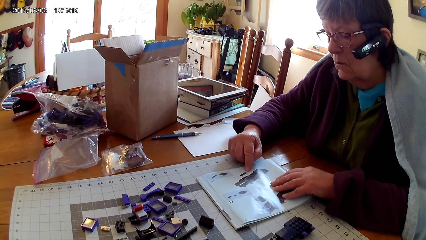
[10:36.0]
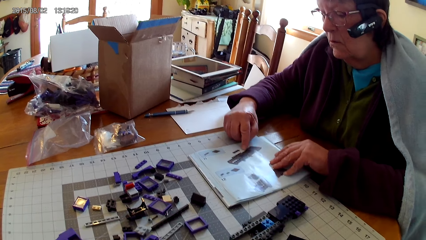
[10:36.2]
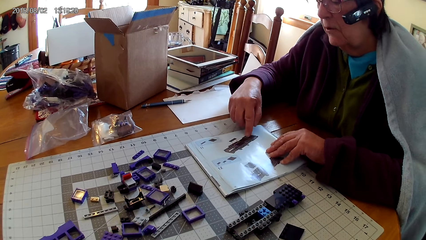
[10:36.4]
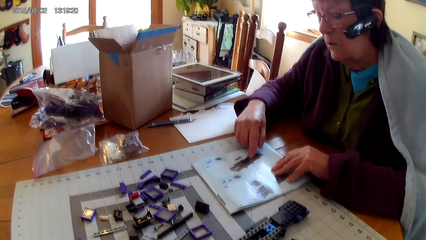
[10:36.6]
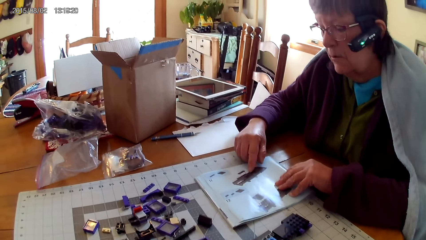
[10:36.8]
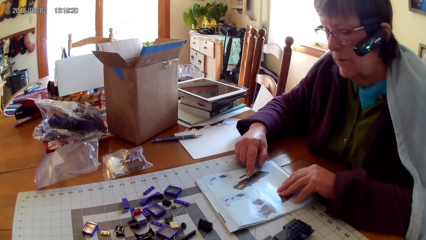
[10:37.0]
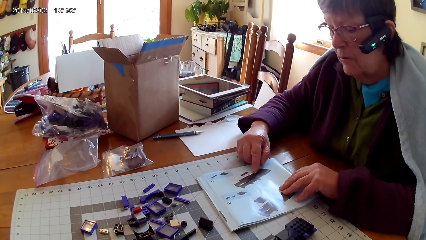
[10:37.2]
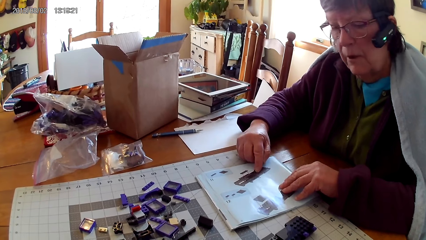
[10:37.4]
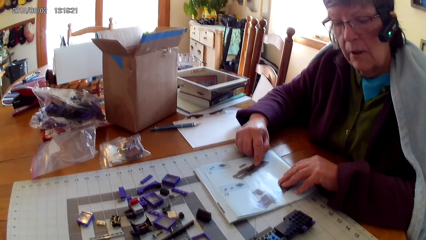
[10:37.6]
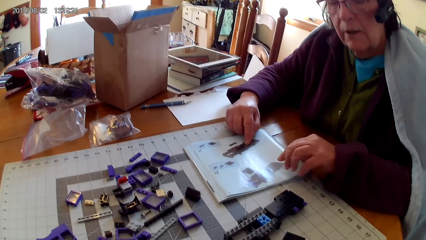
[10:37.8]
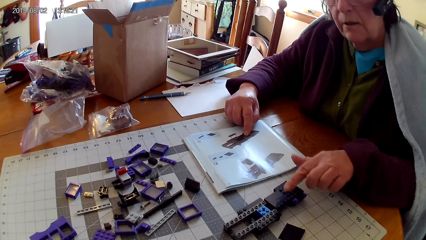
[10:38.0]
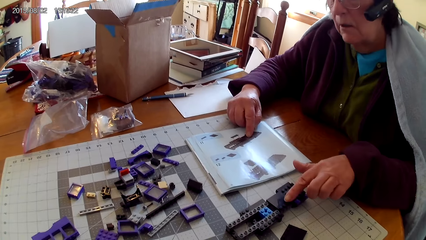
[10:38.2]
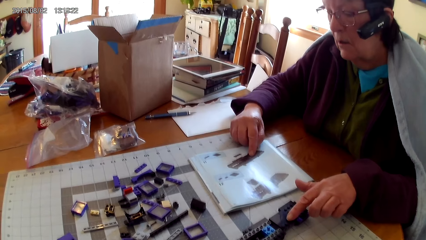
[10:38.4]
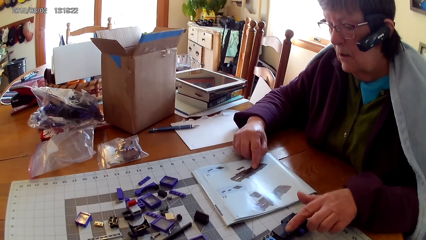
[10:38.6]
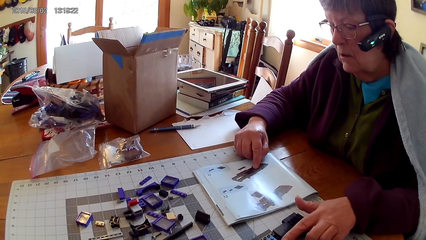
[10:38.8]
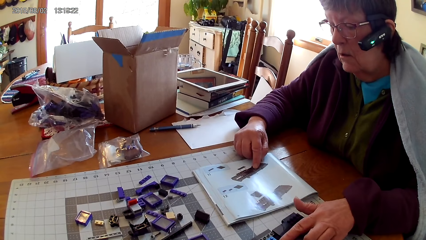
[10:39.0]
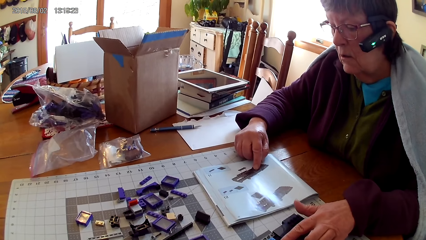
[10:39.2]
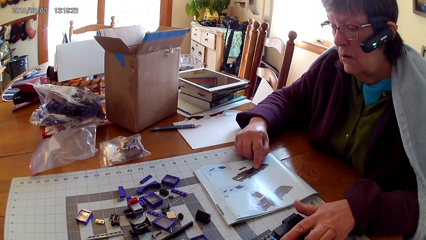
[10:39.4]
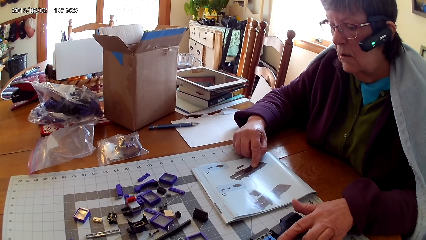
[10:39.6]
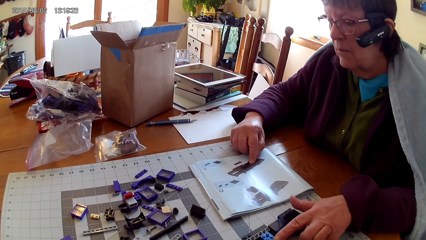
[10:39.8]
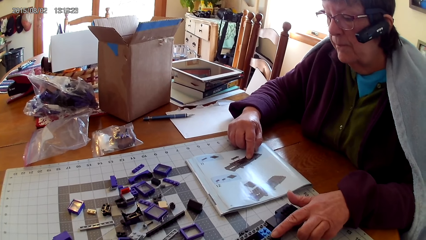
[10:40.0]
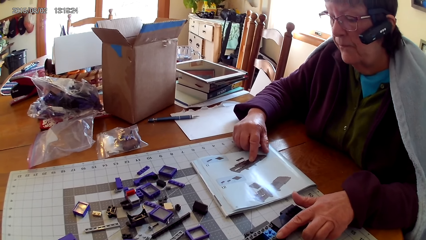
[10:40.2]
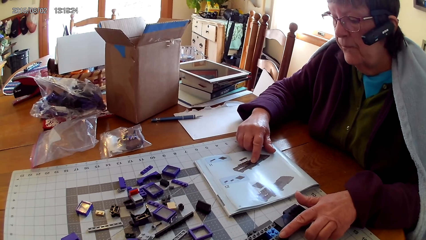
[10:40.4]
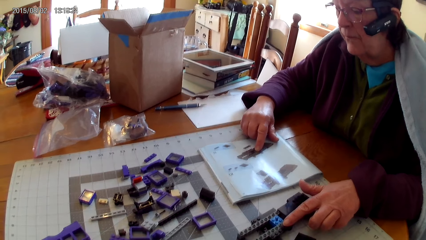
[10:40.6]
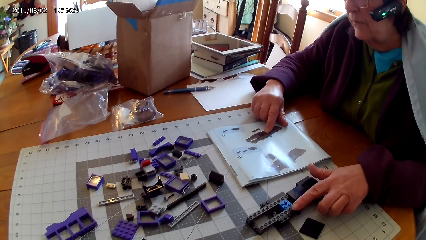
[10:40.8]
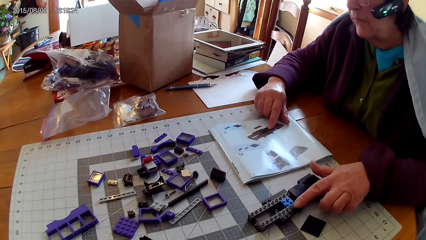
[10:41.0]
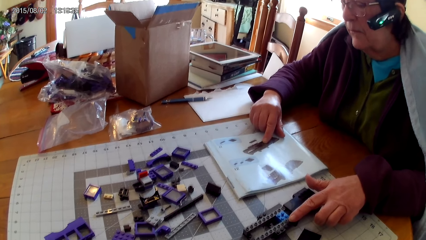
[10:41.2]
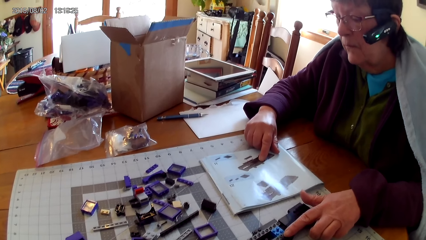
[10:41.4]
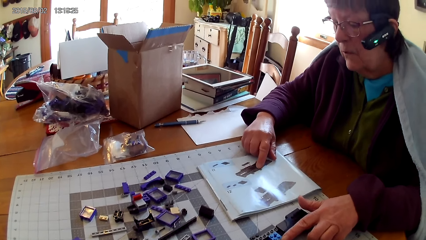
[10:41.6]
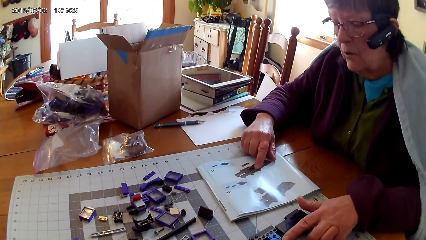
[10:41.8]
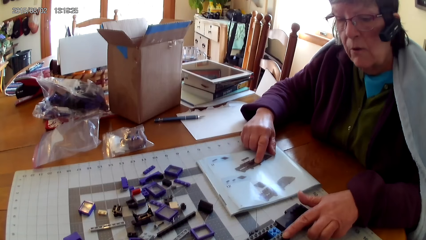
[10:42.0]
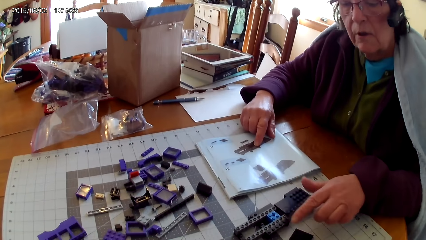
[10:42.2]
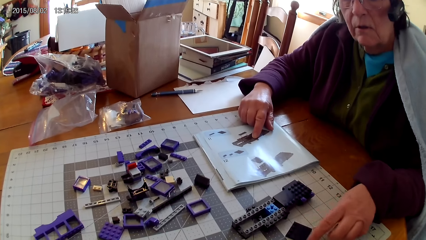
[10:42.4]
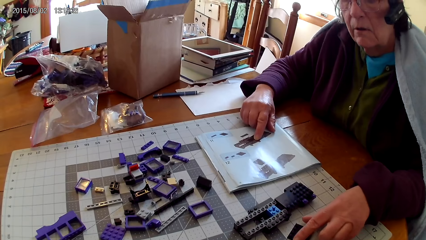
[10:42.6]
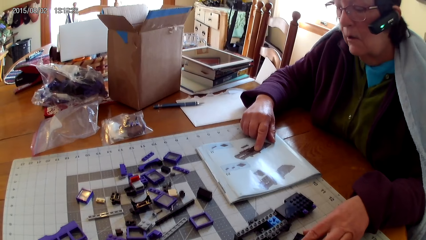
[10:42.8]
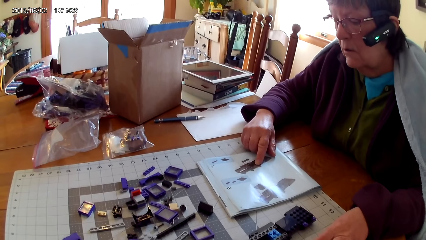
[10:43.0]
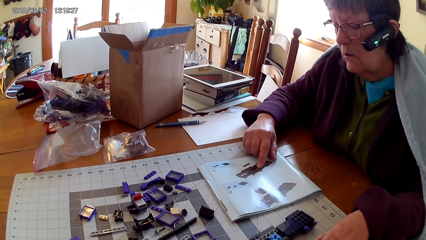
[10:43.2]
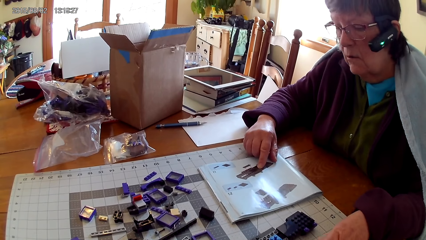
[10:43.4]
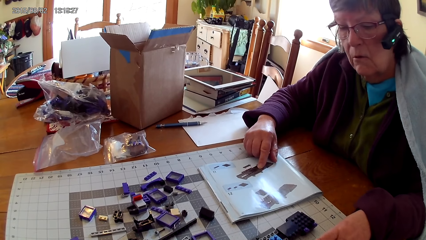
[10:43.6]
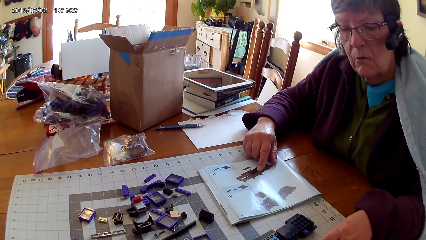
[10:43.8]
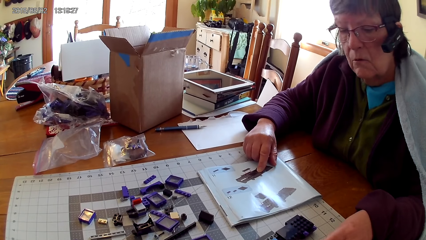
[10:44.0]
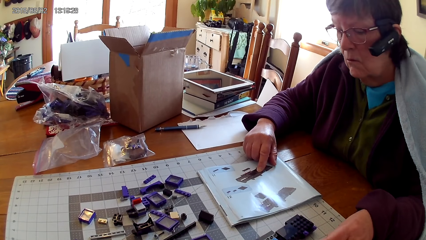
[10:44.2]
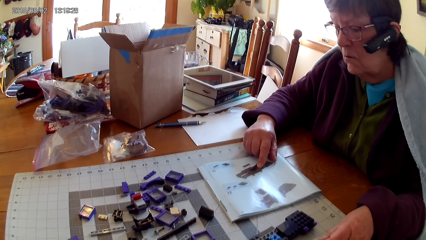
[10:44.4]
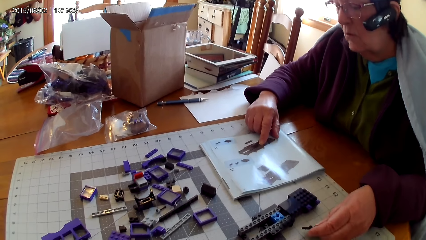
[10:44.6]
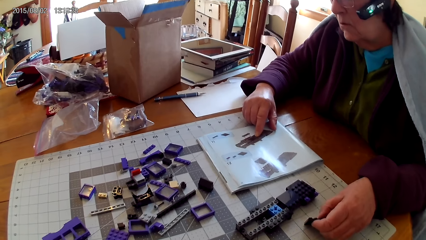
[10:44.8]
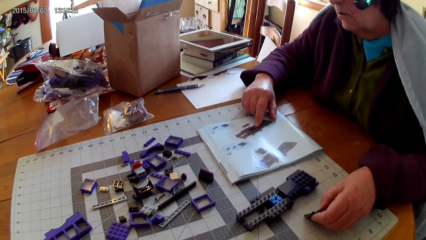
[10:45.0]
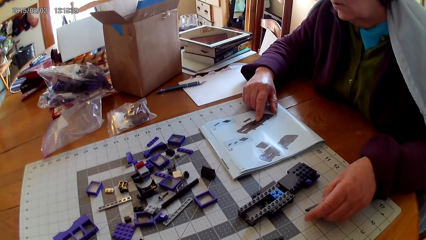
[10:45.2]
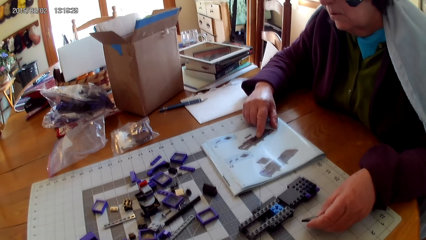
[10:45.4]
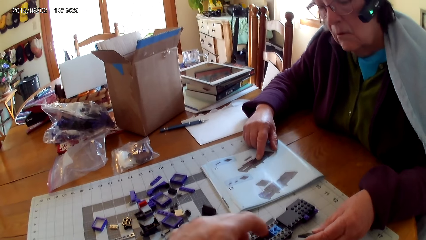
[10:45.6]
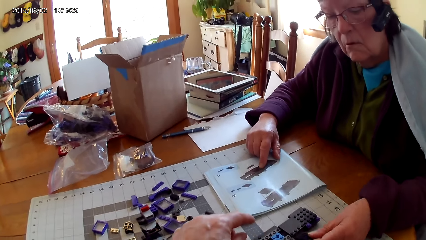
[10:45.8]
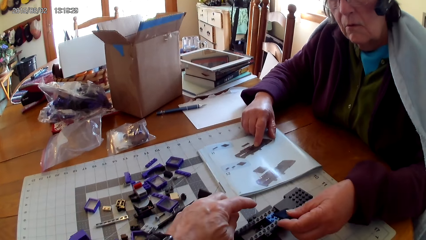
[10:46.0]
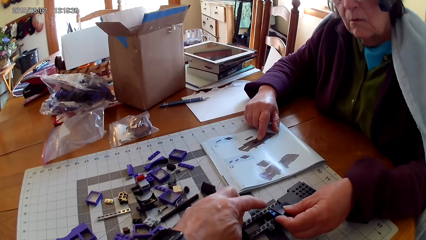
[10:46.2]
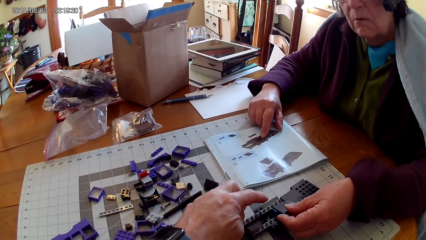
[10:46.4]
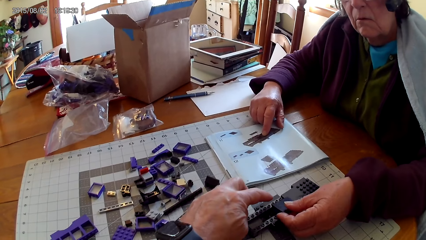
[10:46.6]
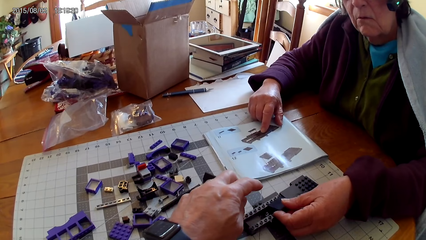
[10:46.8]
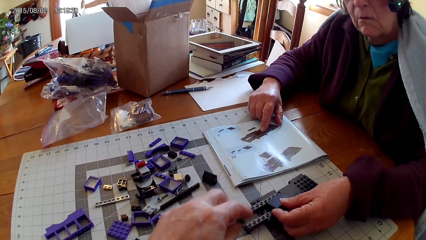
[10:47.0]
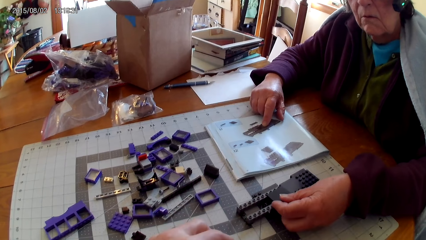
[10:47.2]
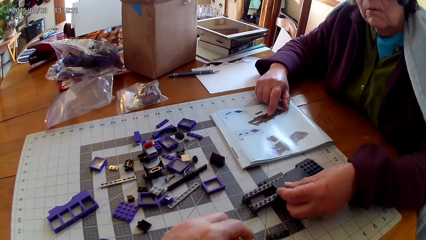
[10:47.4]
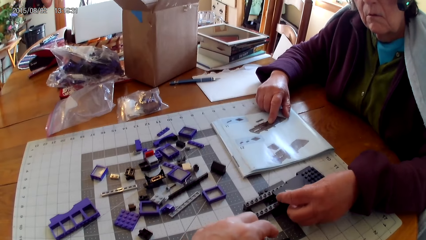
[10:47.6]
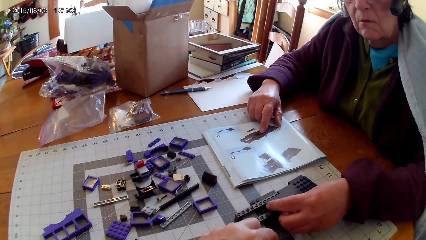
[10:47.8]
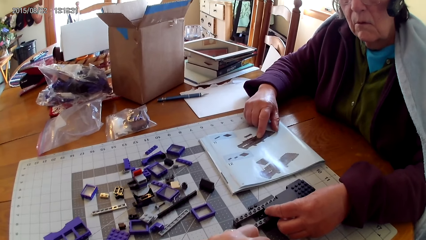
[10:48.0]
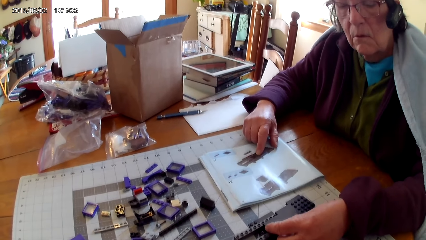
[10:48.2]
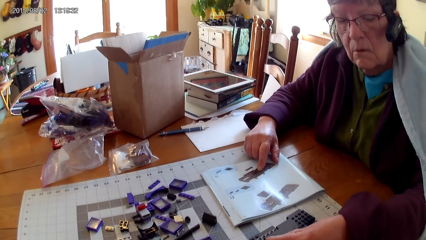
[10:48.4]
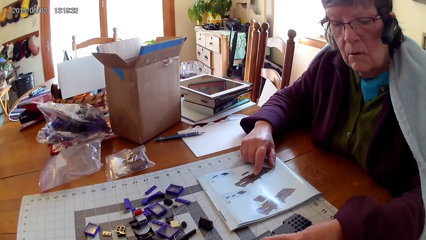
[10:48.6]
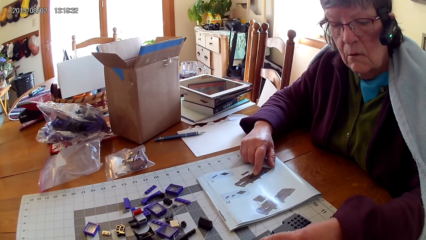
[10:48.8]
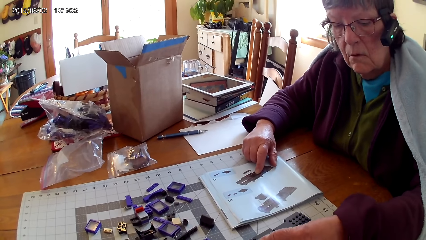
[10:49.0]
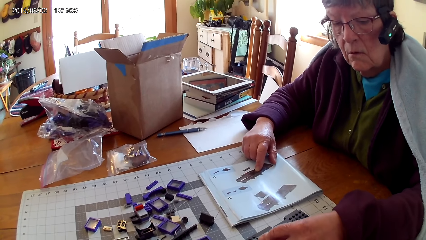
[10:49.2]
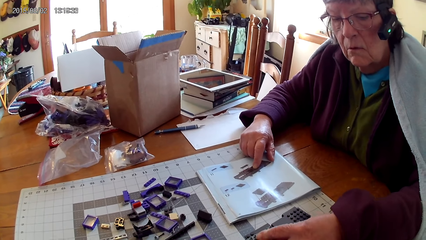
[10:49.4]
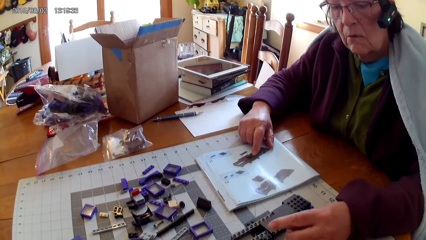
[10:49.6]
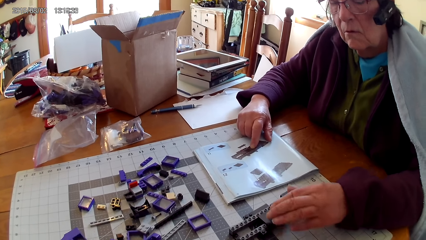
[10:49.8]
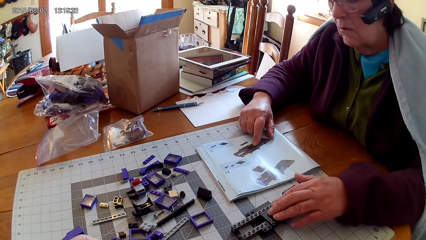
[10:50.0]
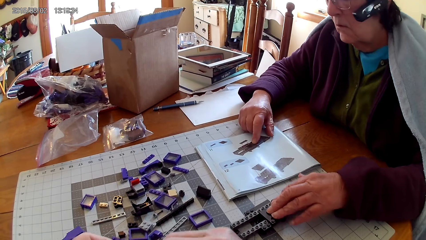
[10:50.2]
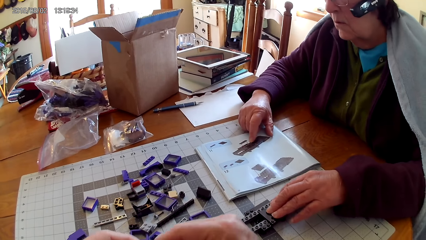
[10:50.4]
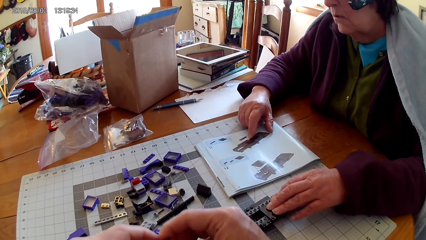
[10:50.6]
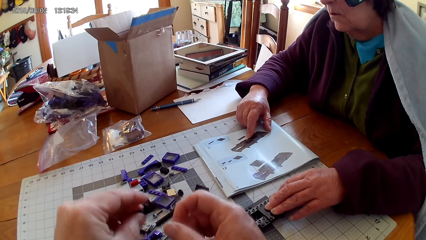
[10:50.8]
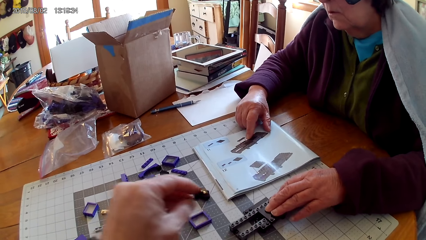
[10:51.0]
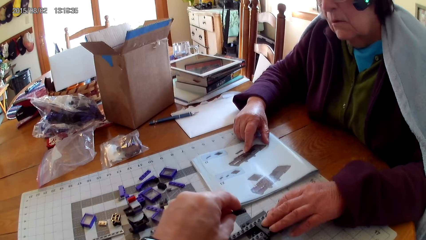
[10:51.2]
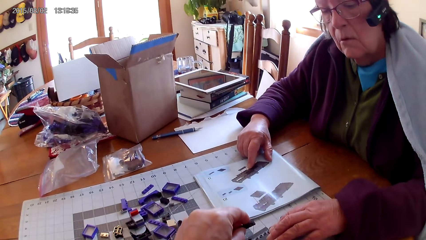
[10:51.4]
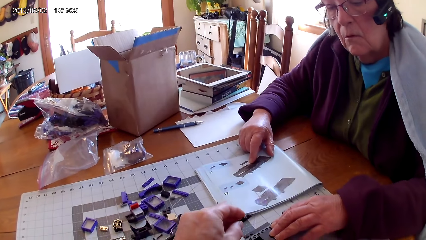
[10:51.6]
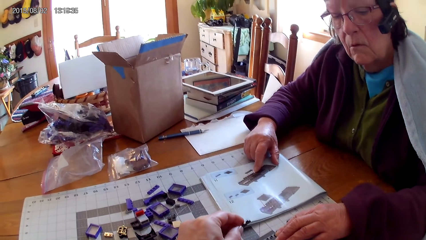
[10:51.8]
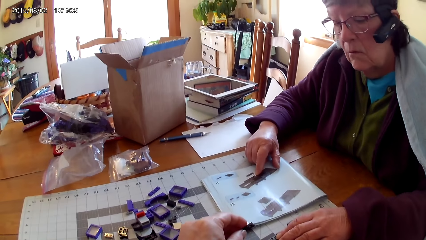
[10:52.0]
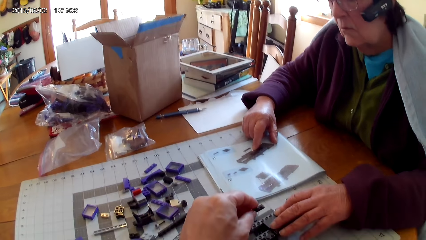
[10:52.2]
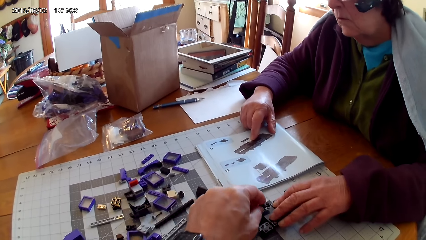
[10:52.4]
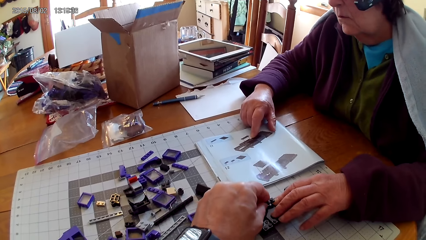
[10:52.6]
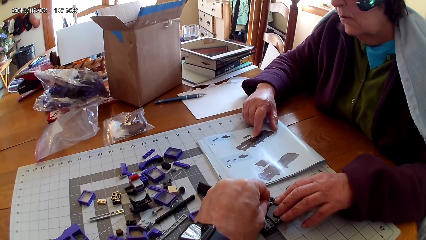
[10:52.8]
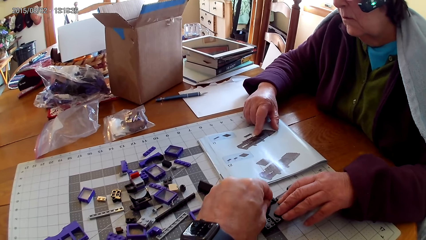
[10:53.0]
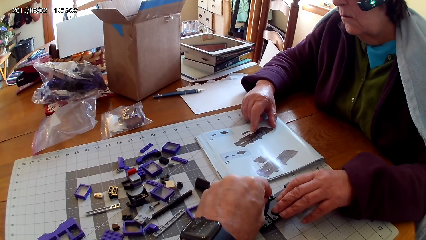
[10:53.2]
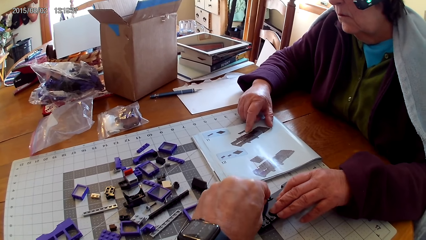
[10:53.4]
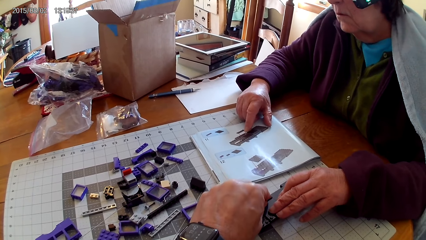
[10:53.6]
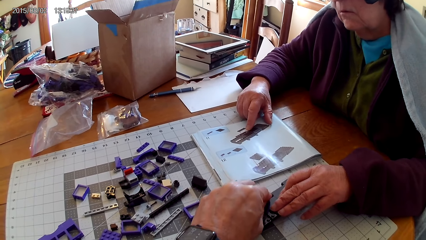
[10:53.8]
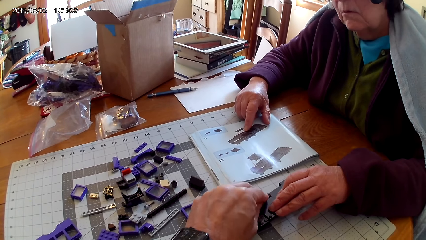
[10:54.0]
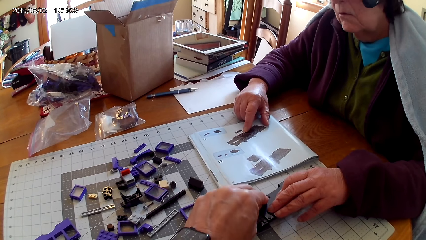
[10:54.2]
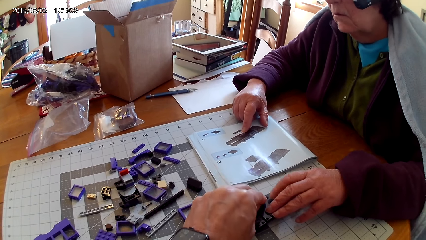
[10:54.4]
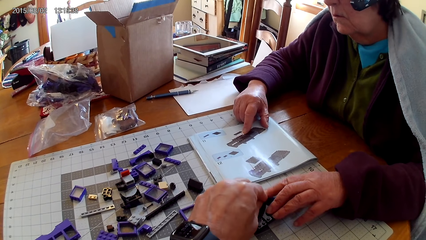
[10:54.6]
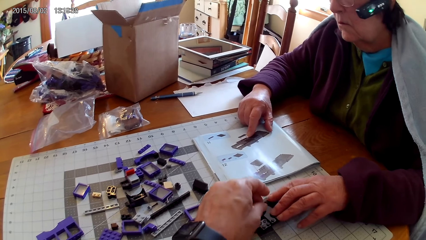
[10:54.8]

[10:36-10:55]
A woman points a picture in the manual book, points something, and reads the manual book. The woman takes a spare part. The camera wearer looks around. The woman holds a plastic and fixes the spare part in something. The camera wearer touches something. The woman places the plastic on the other plastic. The camera wearer takes a spare part. The woman holds the plastic and fixes something. The camera wearer fixes the spare part. They fix the spare part in something. They place the plastic on the other plastic.
